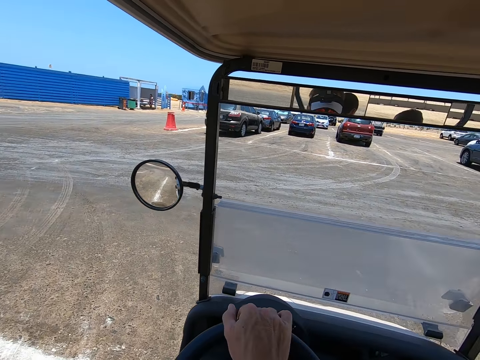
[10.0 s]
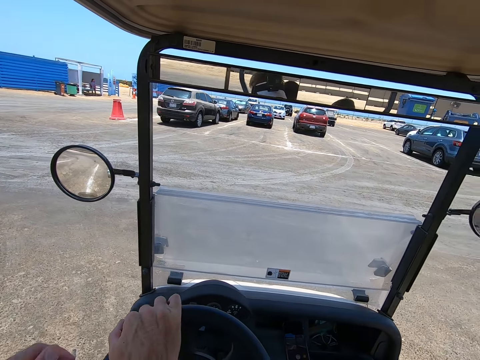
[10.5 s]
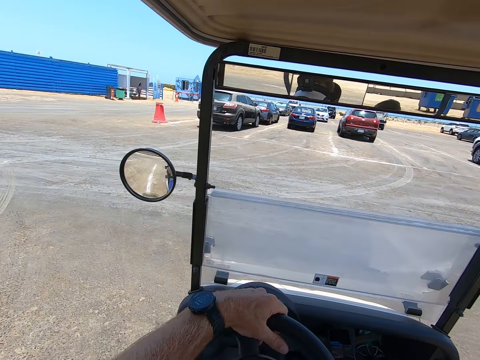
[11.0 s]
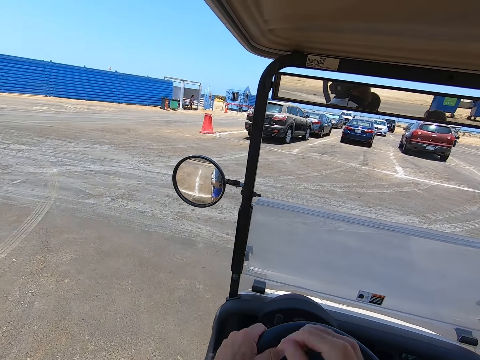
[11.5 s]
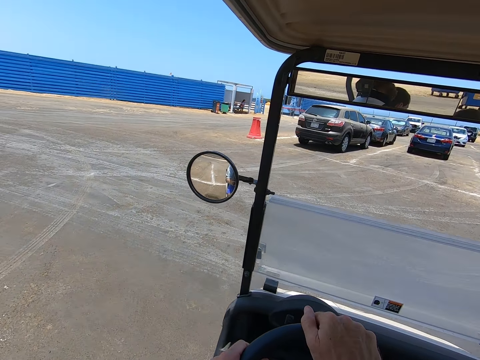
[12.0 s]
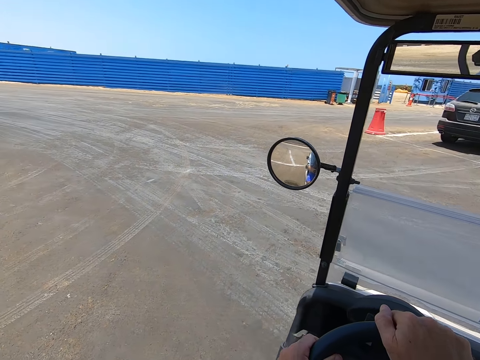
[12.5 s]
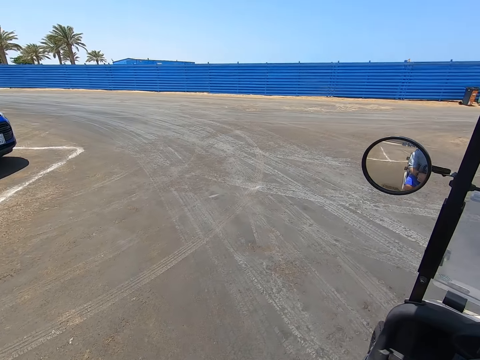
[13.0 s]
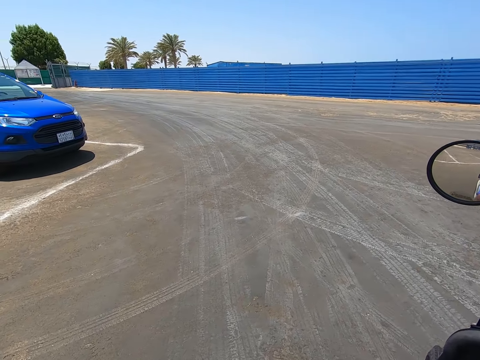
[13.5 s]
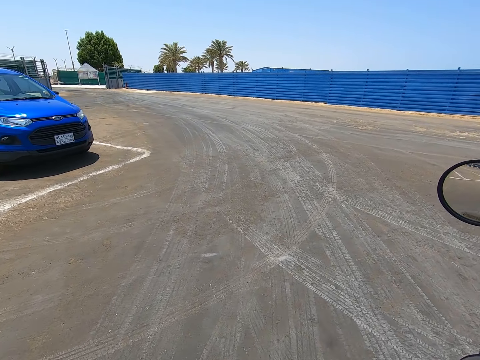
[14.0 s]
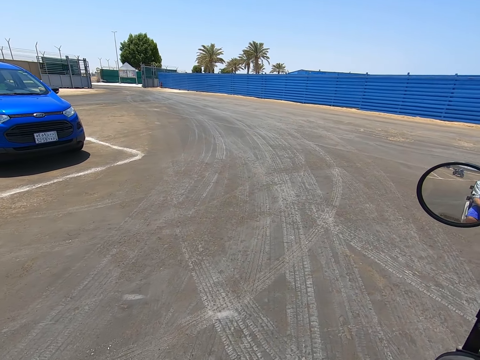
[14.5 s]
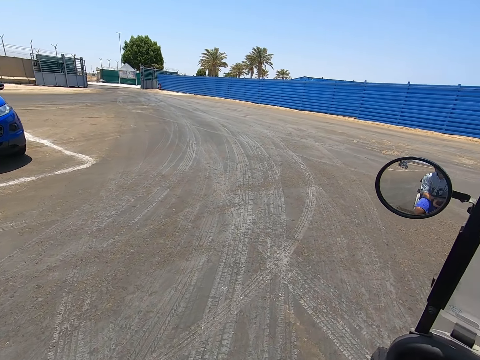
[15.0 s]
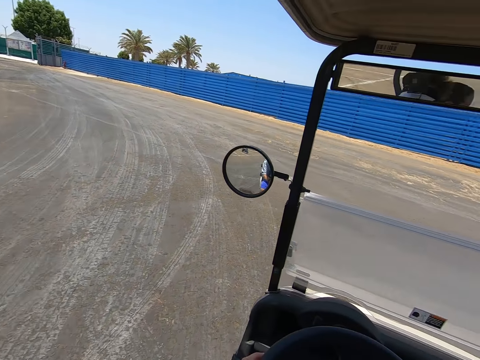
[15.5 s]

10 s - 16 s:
The camera wearer drives the vehicle along the road. They move the steering wheel swiftly.

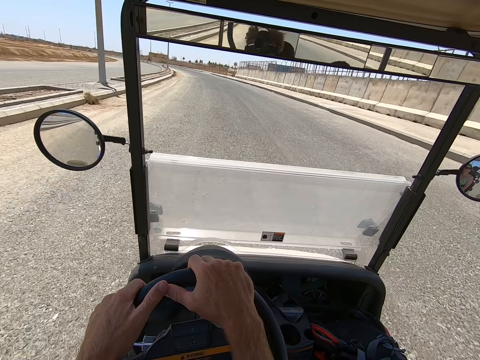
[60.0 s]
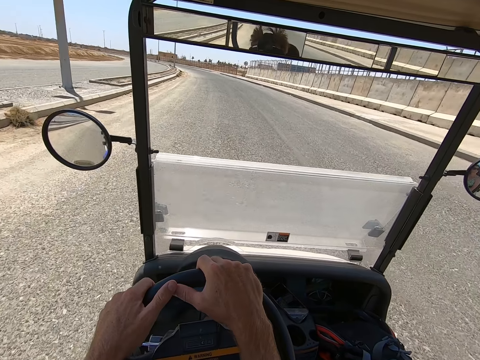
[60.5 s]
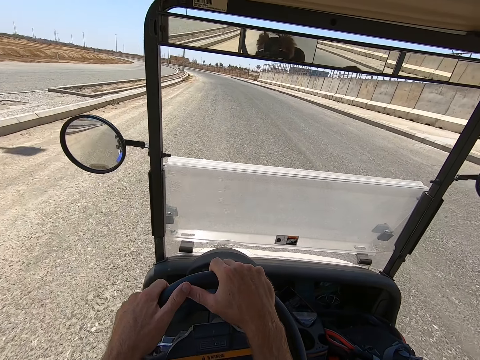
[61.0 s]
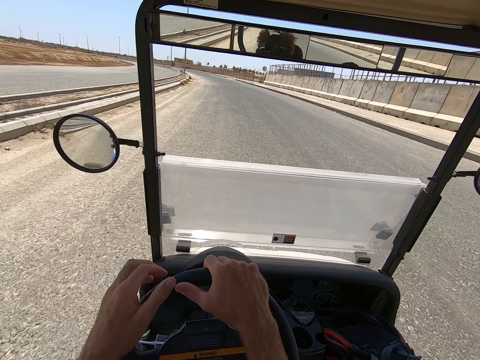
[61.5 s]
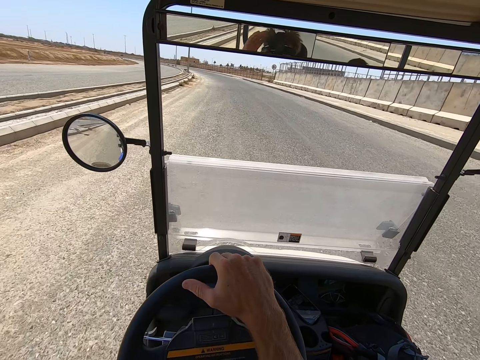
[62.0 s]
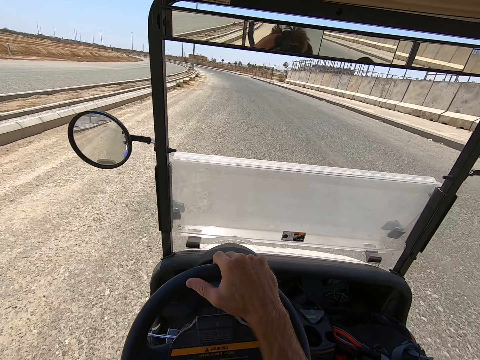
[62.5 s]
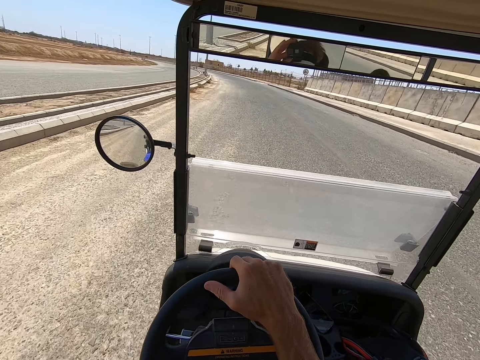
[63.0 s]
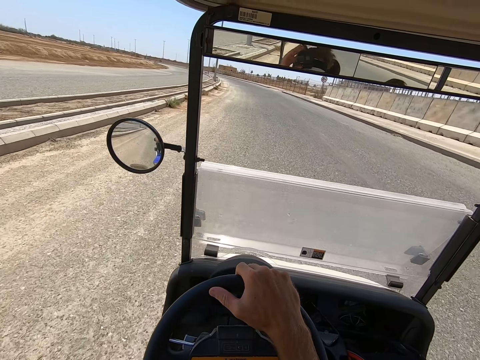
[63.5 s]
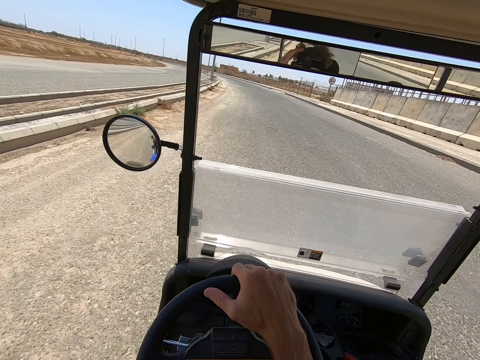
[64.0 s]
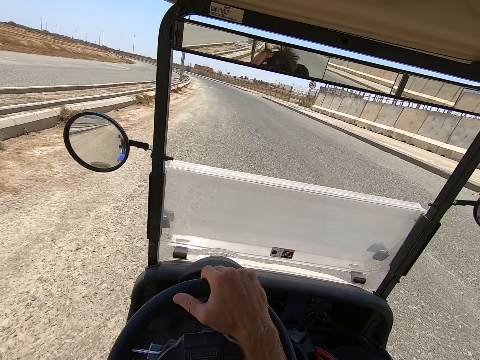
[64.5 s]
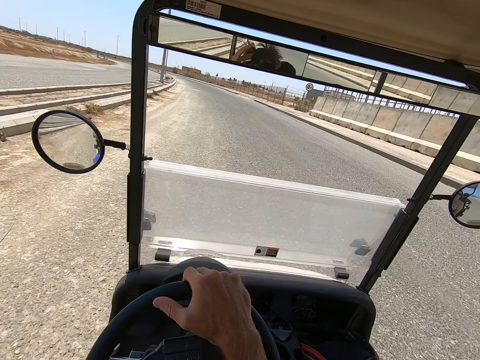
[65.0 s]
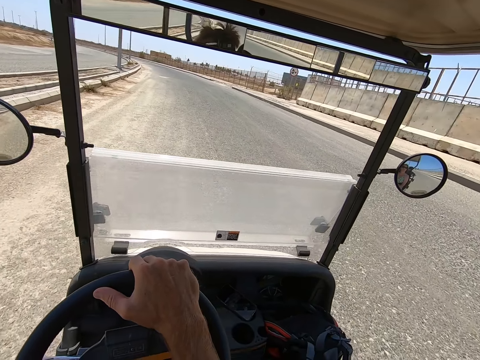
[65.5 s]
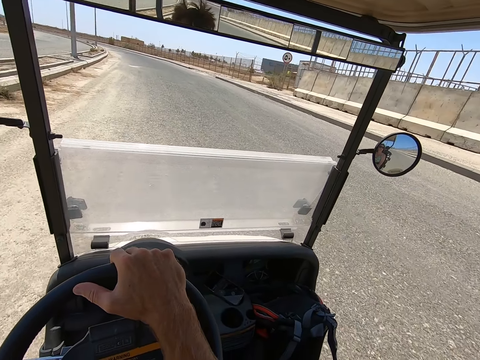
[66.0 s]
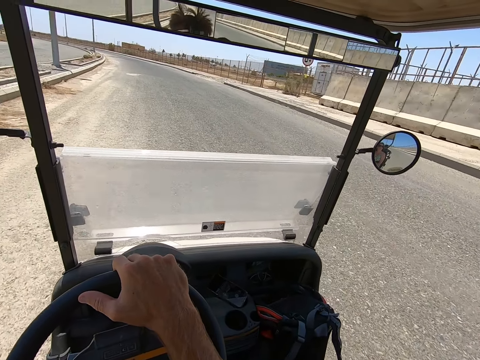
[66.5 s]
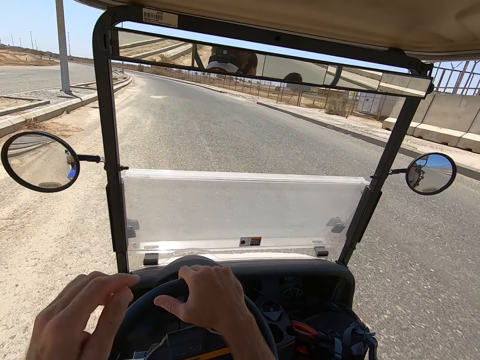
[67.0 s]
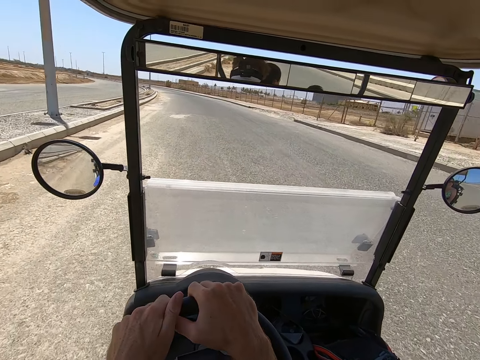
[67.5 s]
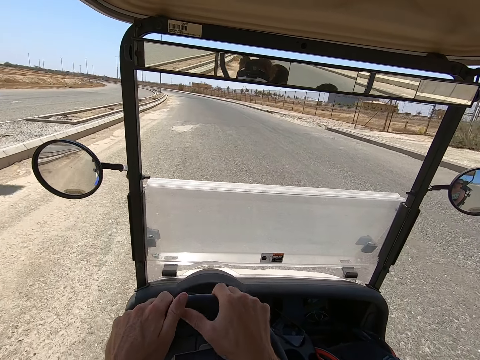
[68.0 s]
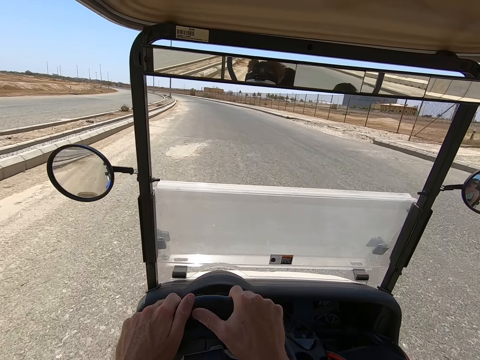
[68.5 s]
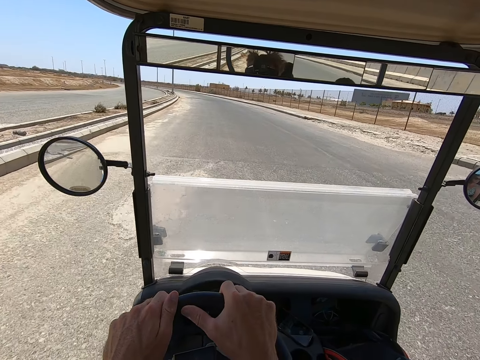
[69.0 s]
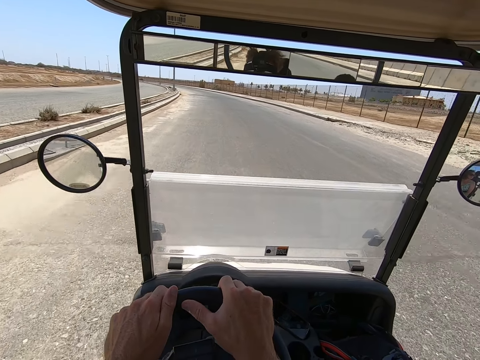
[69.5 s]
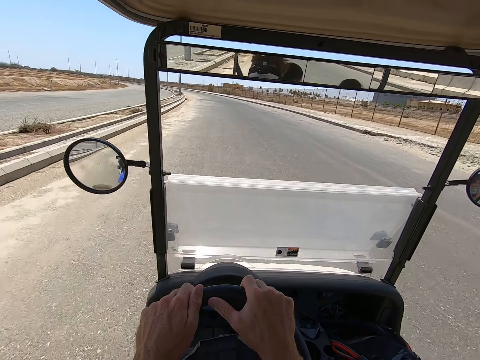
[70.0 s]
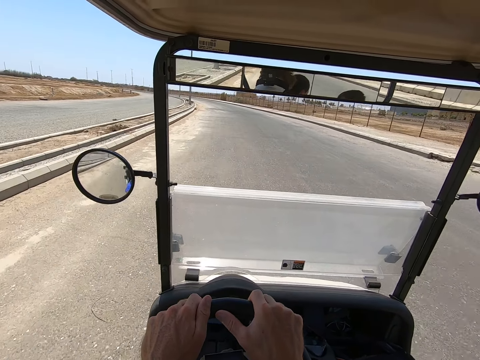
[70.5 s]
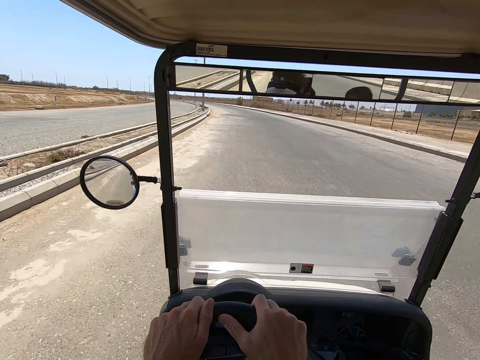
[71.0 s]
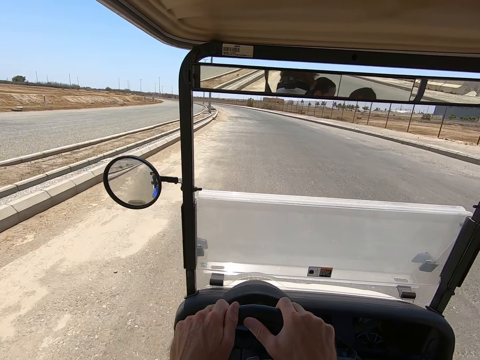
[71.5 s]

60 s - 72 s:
The camera wearer raises his left hand. He drops the hand.

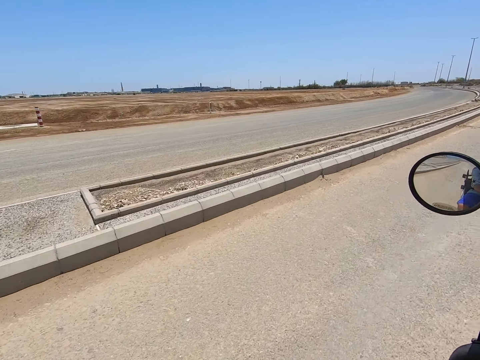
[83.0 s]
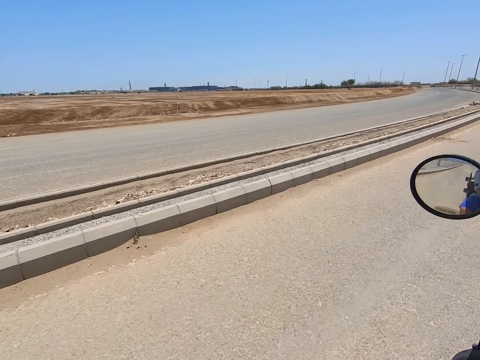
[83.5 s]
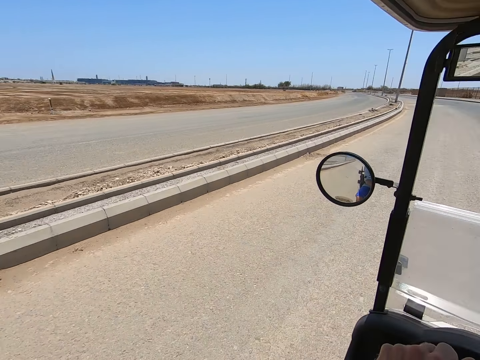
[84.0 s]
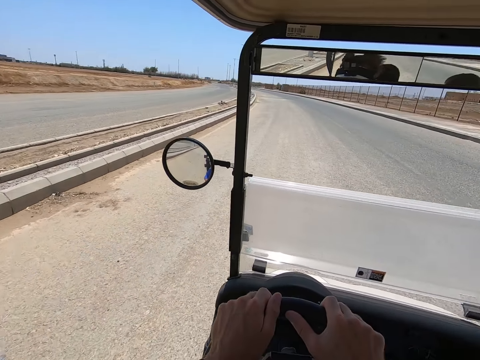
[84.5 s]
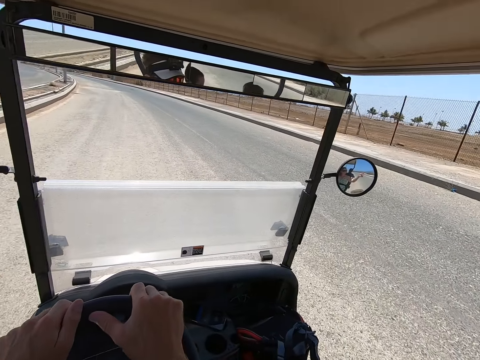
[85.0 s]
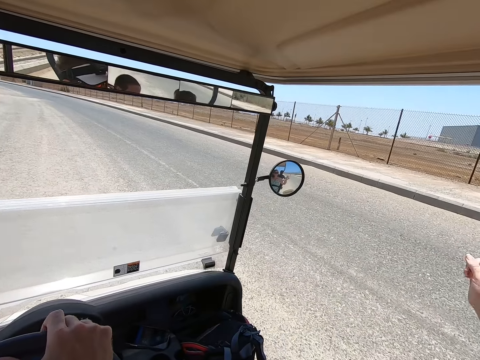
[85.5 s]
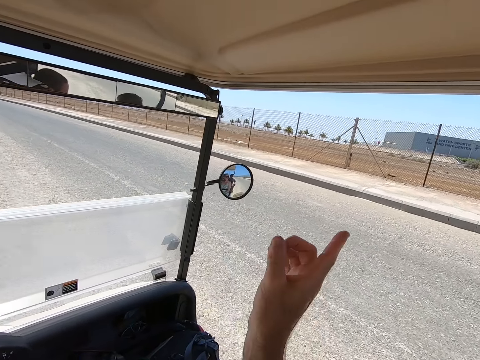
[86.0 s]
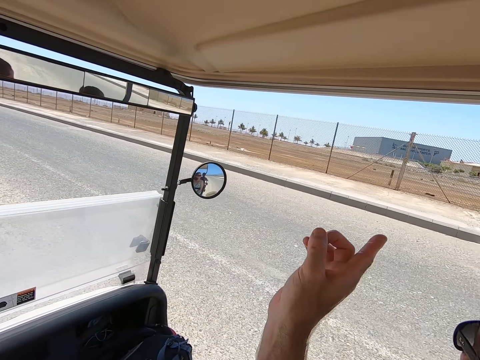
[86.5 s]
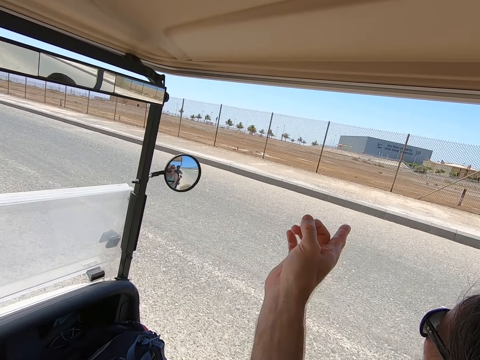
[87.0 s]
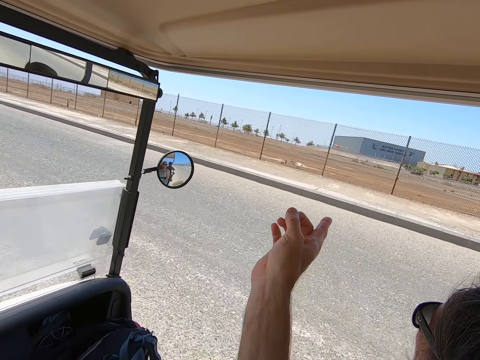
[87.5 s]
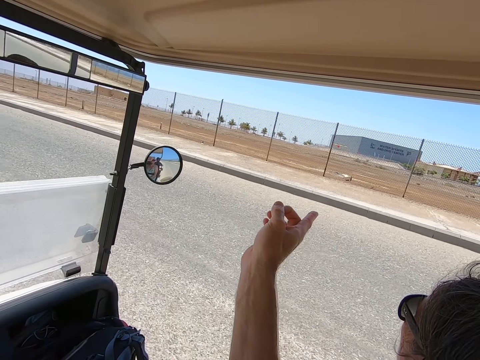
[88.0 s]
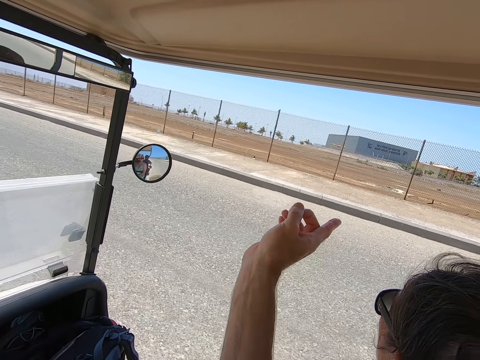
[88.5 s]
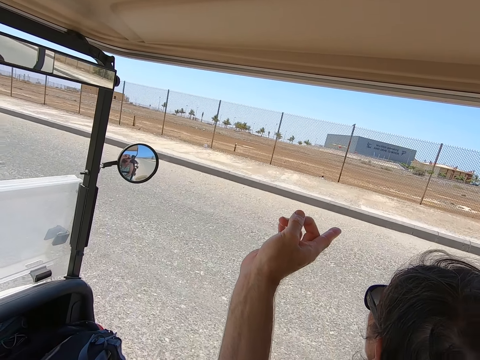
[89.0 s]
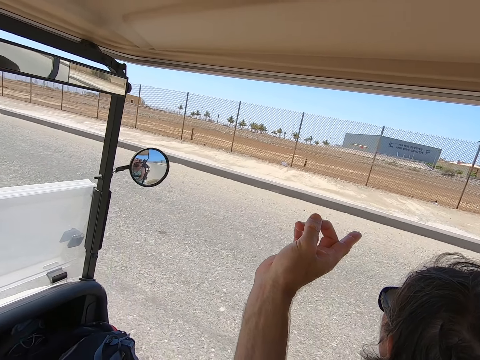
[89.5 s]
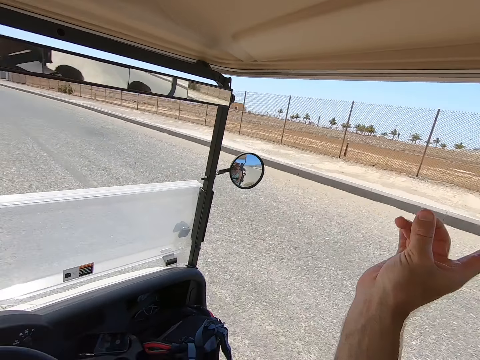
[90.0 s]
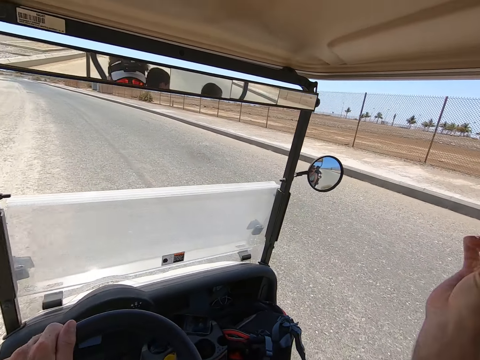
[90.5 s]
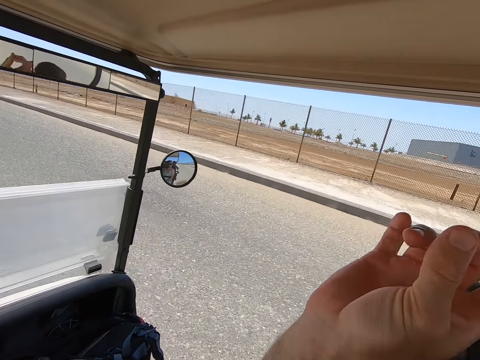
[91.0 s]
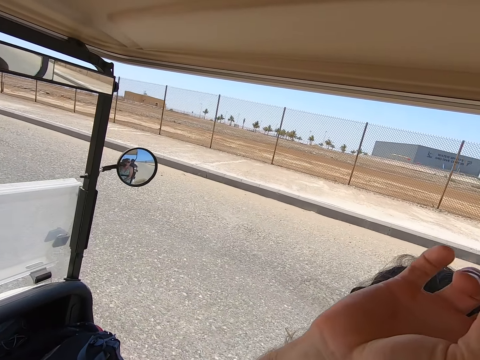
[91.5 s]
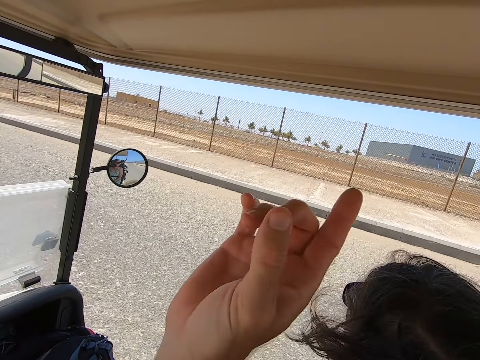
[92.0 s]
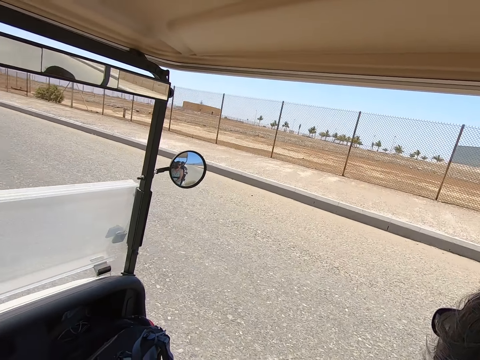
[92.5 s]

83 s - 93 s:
A woman points at the park alongside the road. She drops her hand off. The camera wearer points towards the park. He drops his hand off.
